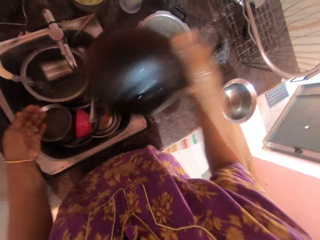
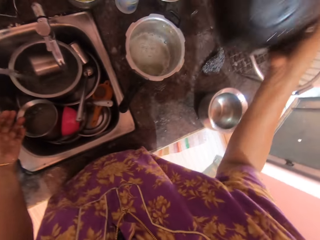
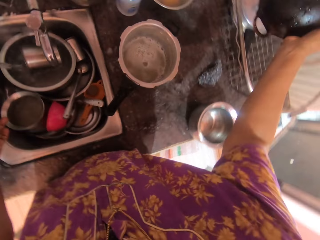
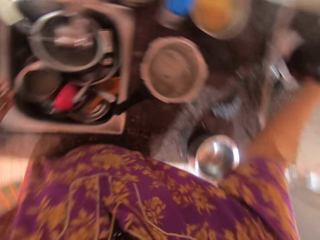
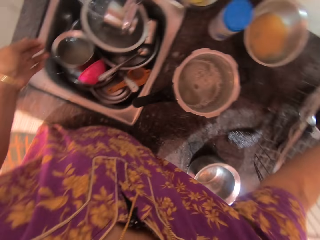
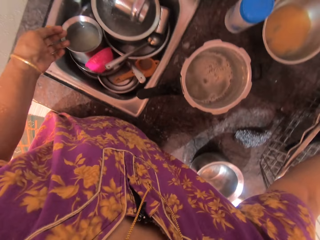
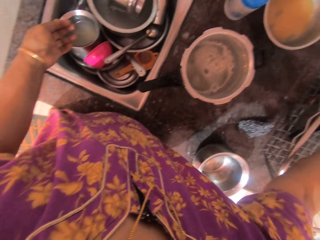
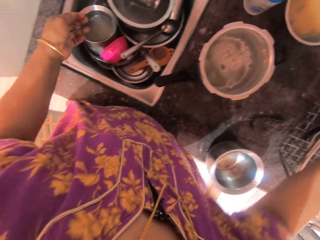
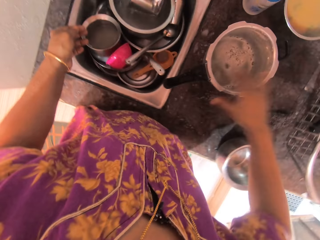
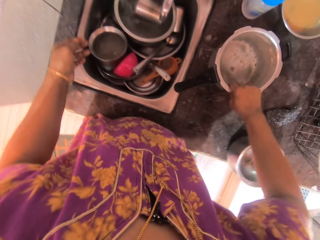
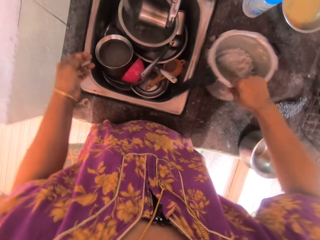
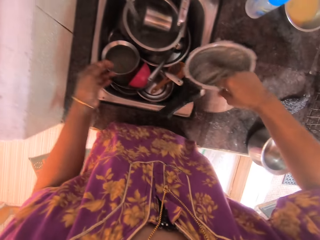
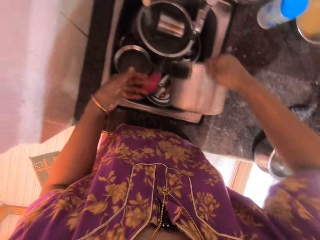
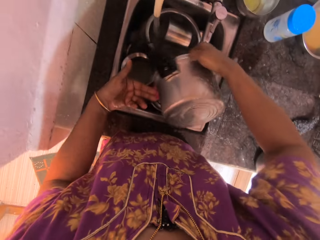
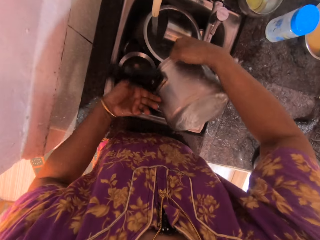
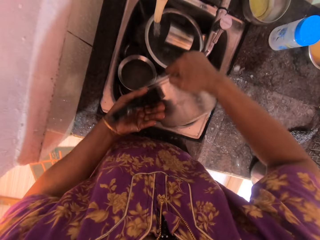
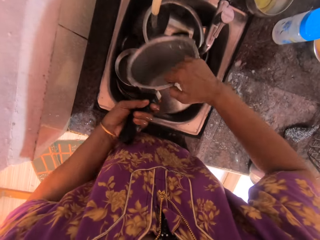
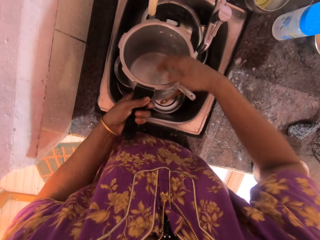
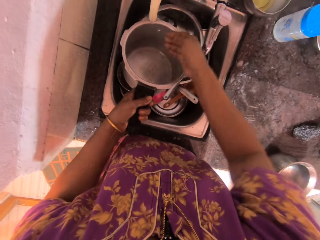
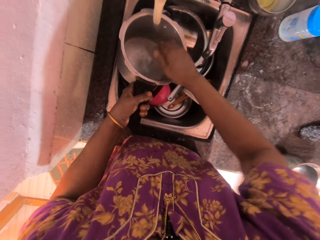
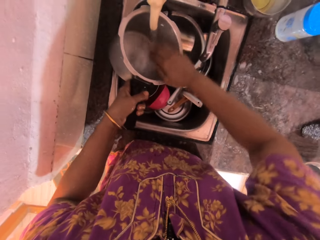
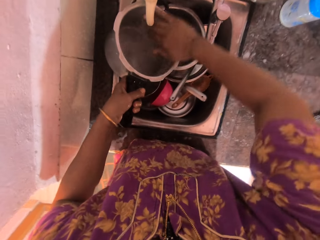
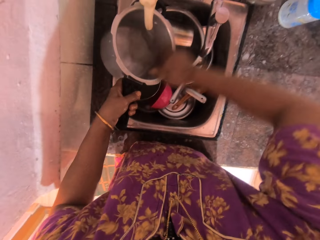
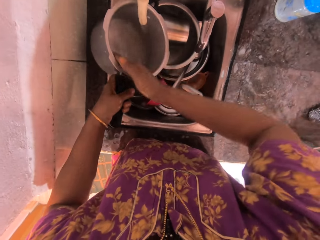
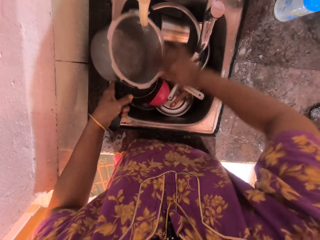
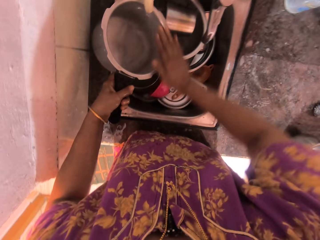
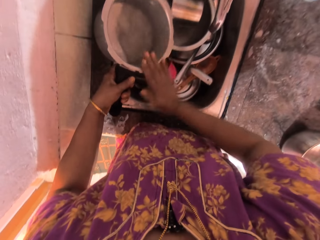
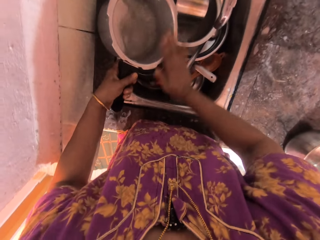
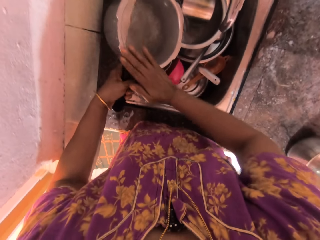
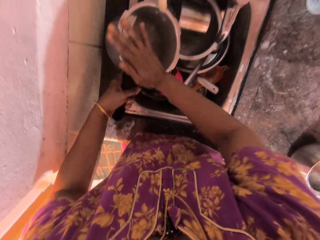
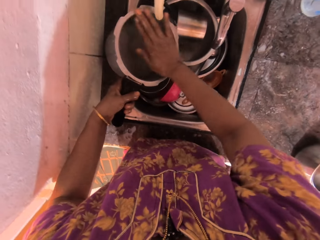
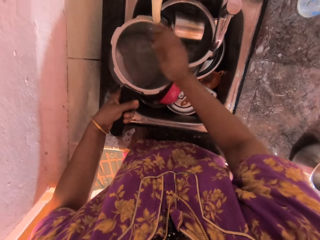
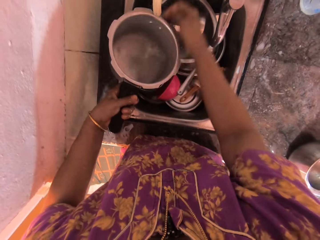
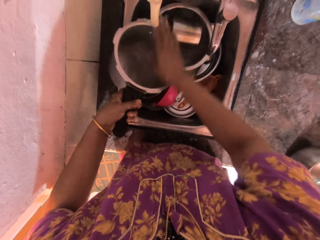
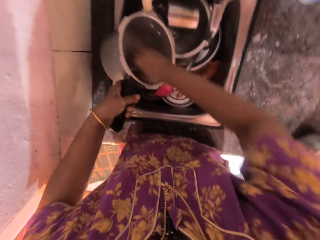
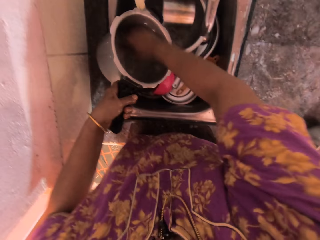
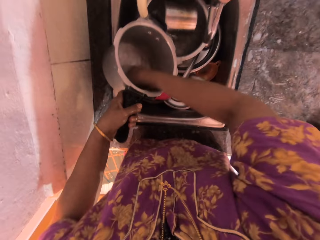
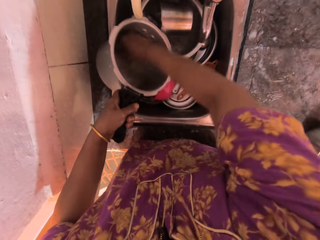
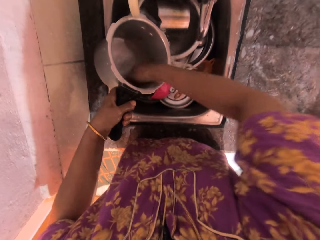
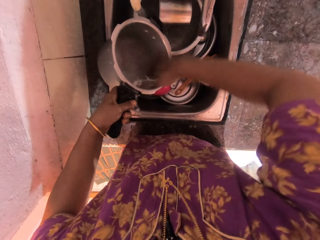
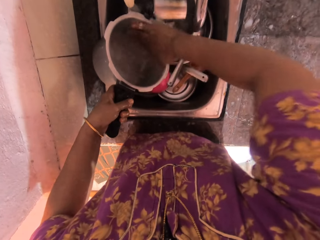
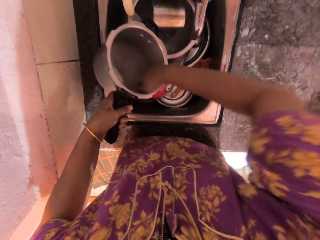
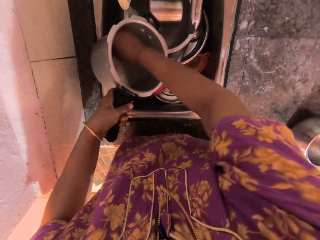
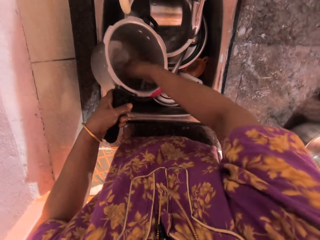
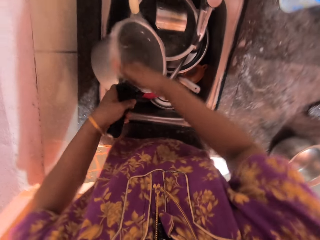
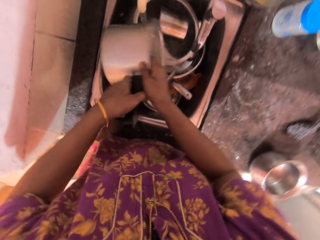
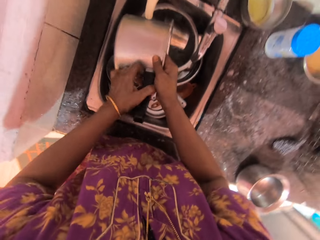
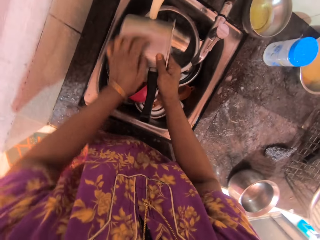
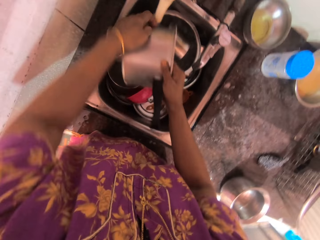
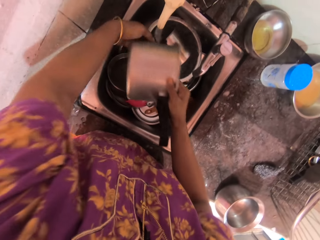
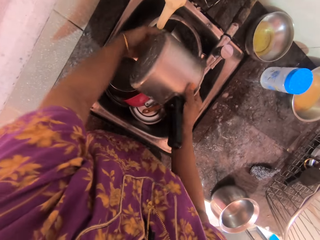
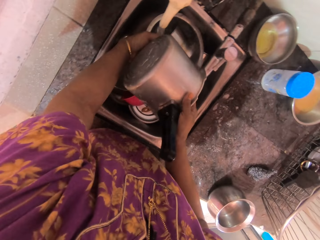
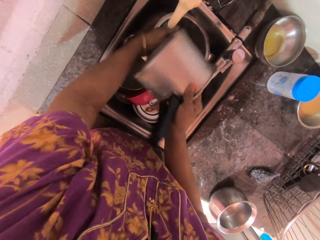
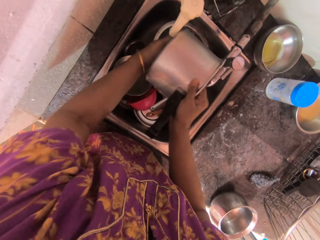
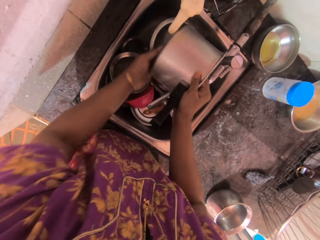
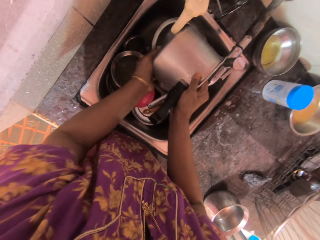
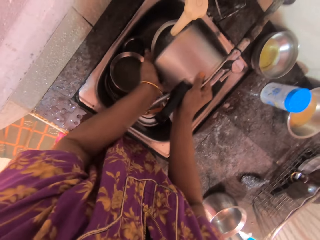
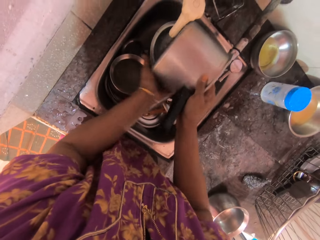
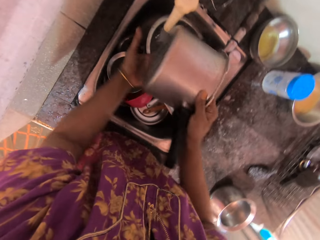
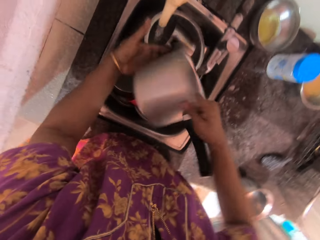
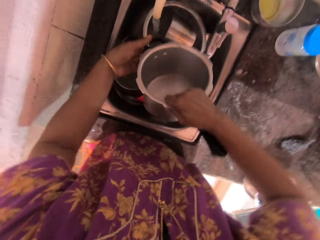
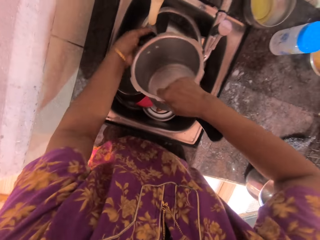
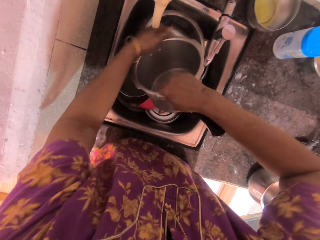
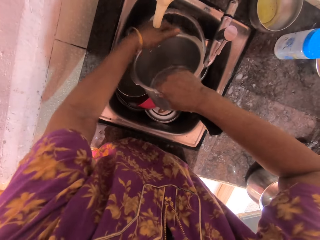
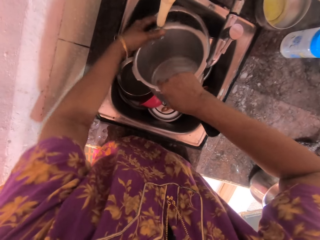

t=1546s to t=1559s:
The camera wearer drops the pot in the basket on the countertop with her right hand. She picks up the pressure pot with her right hand. She passes the pressure pot to her left hand. She rinses the pressure pot with her right hand. She passes the pressure pot to her right hand. She rinses the pressure pot with her left hand.

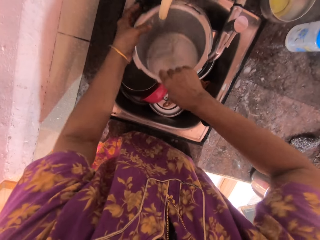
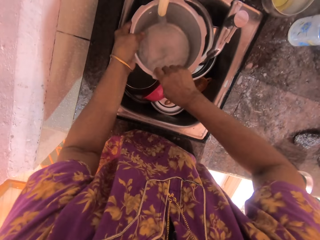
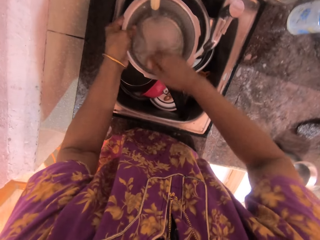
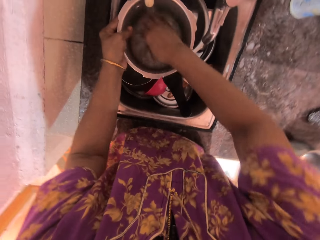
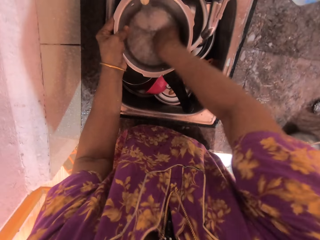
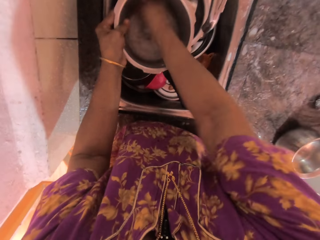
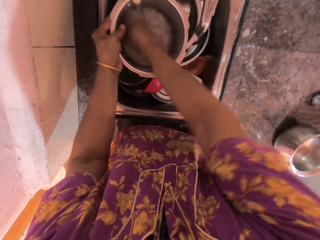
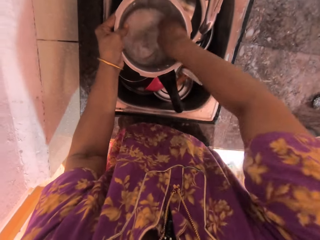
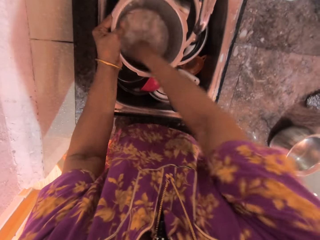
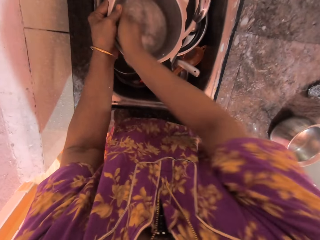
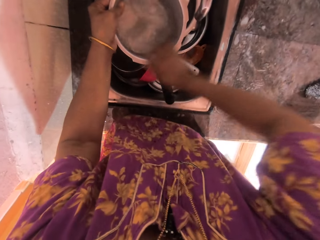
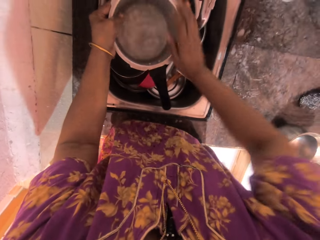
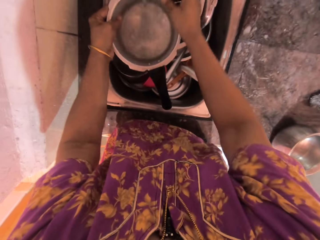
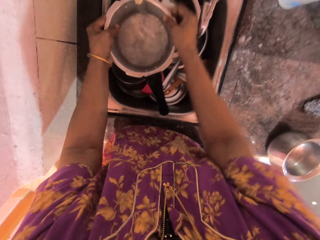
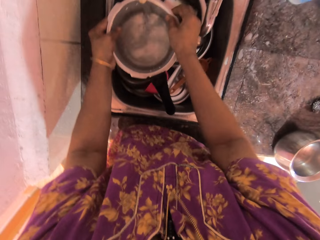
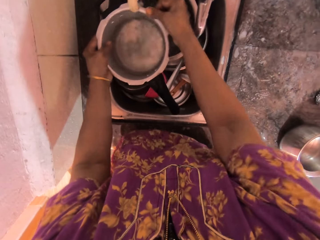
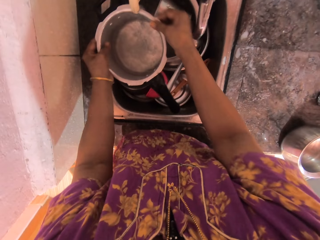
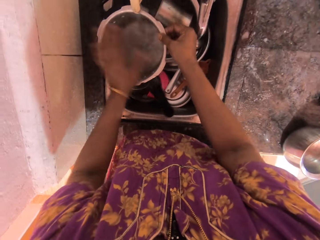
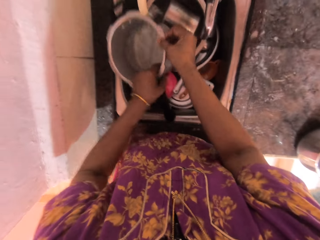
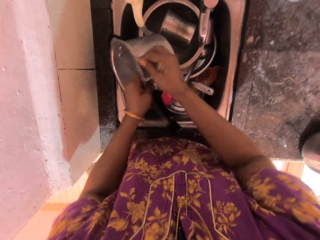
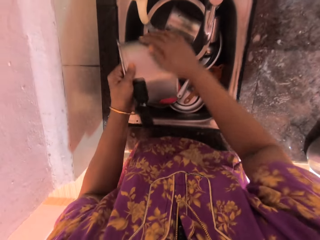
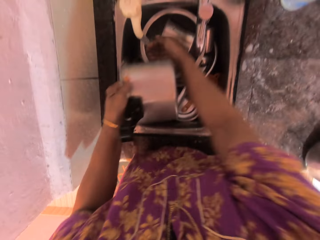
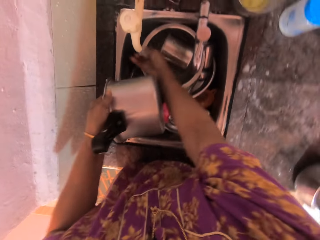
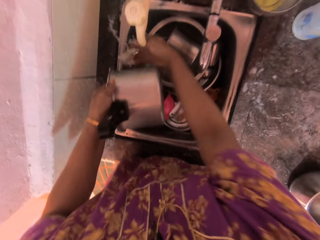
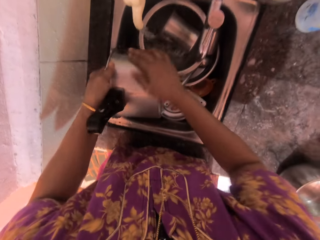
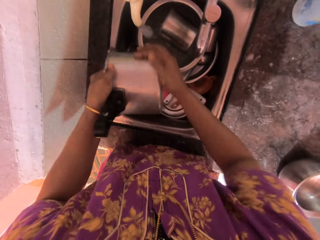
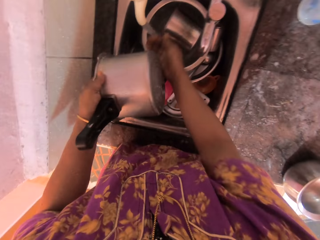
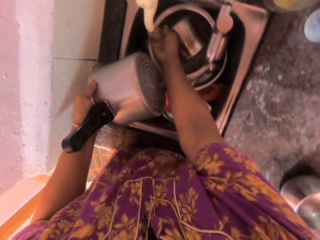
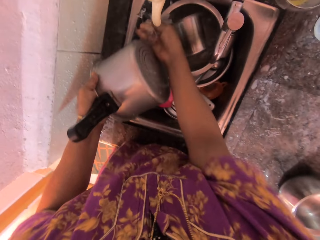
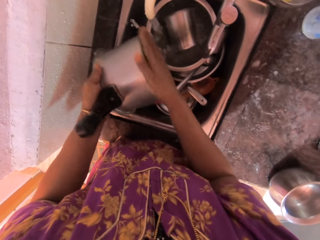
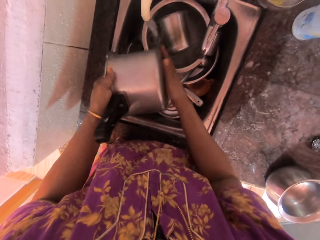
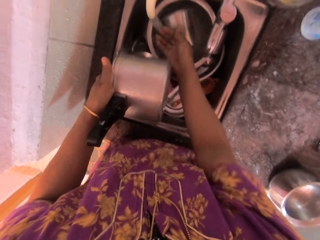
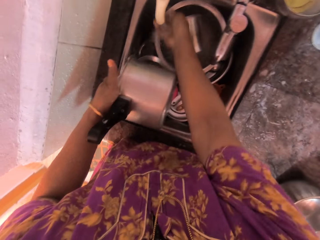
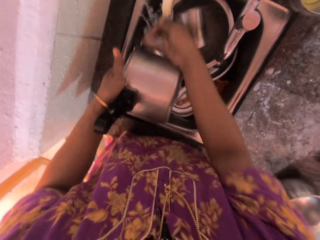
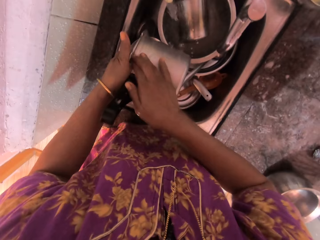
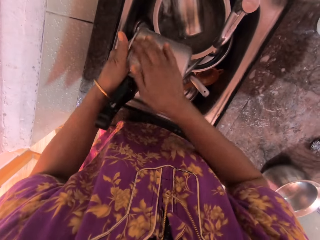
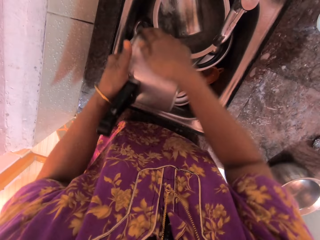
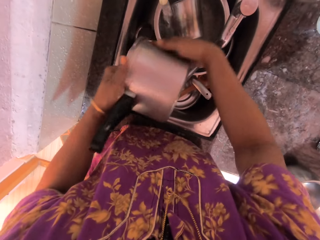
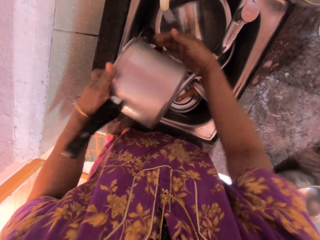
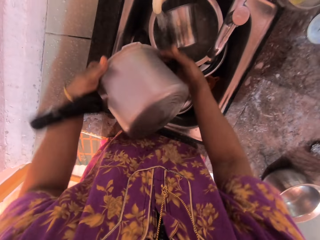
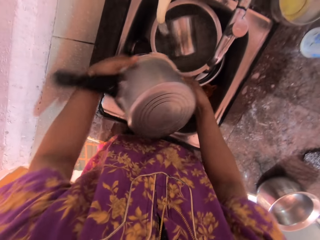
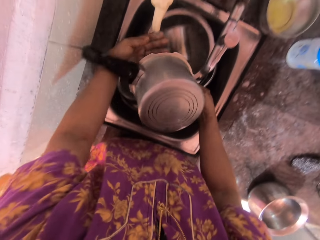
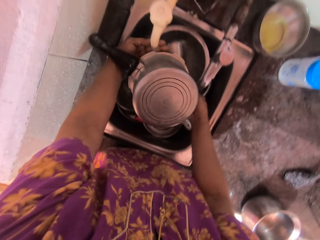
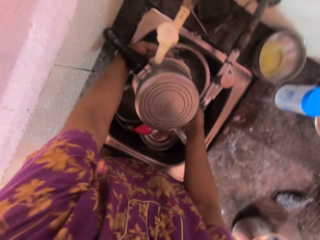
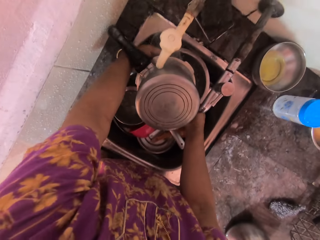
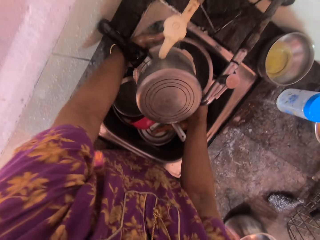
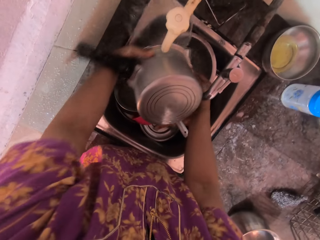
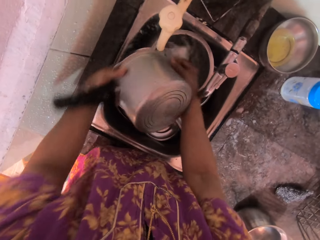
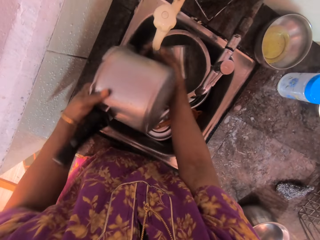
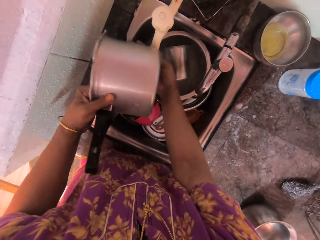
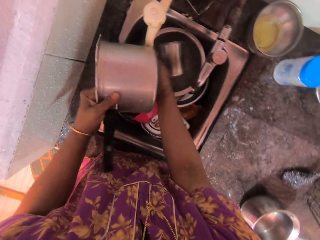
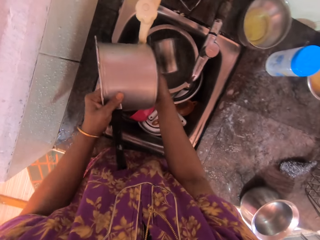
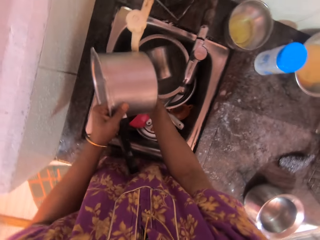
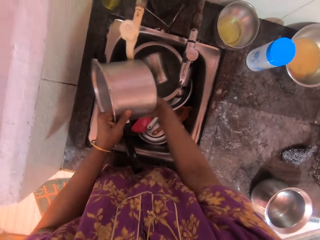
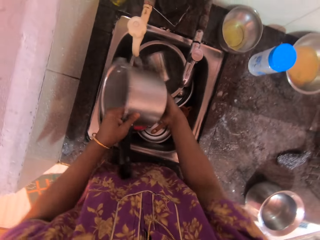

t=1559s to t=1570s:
The camera wearer passes the pressure pot back to her left hand. She rinses the pressure pot with her right hand. She passes the pressure pot to her left hand. She rinses the pressure pot with her right hand.
